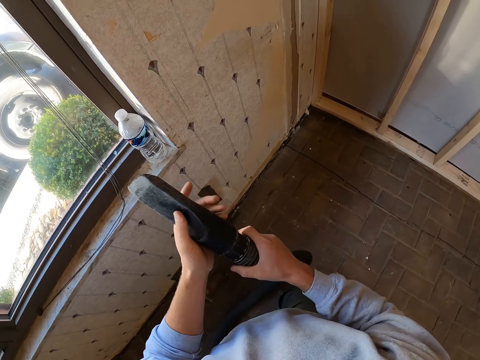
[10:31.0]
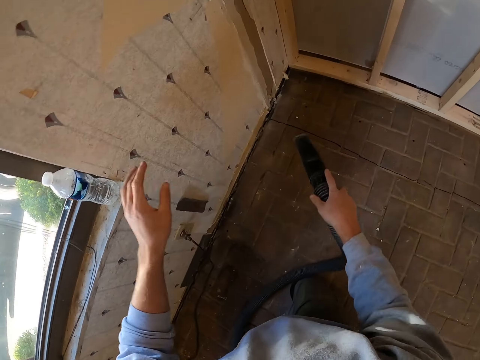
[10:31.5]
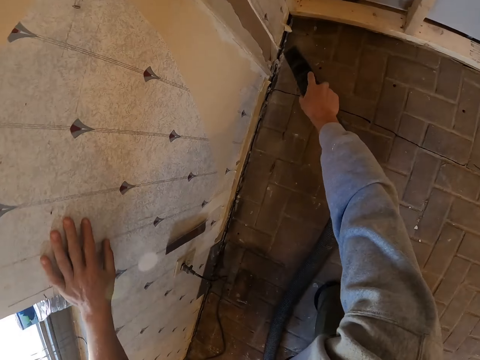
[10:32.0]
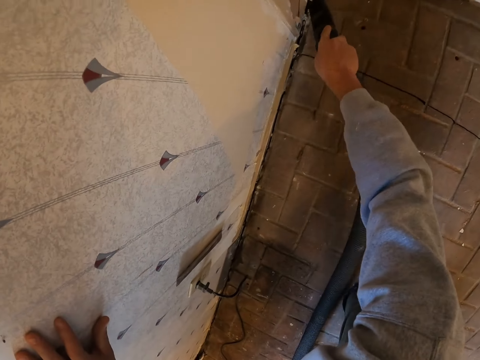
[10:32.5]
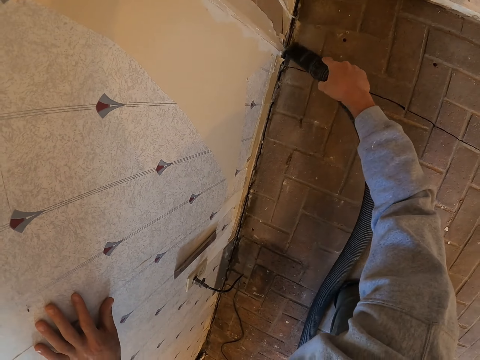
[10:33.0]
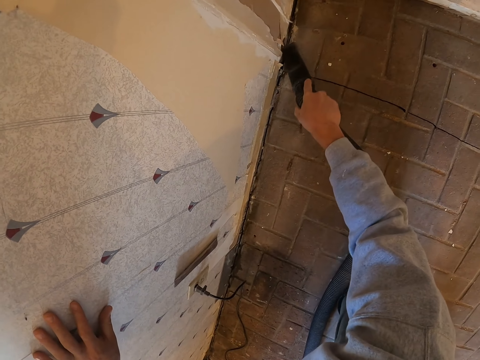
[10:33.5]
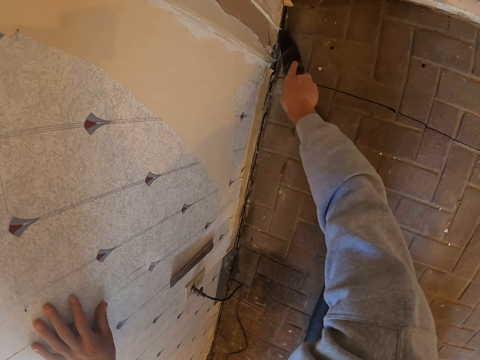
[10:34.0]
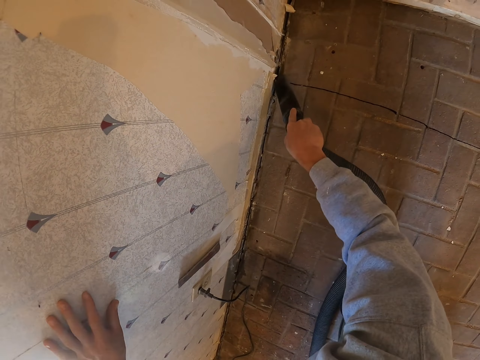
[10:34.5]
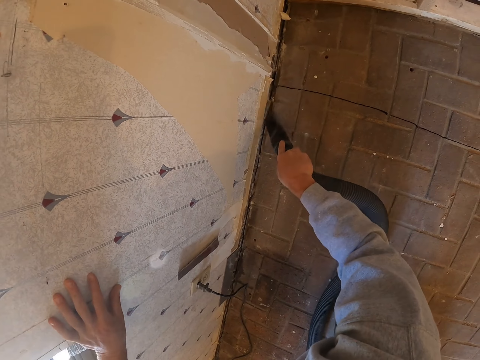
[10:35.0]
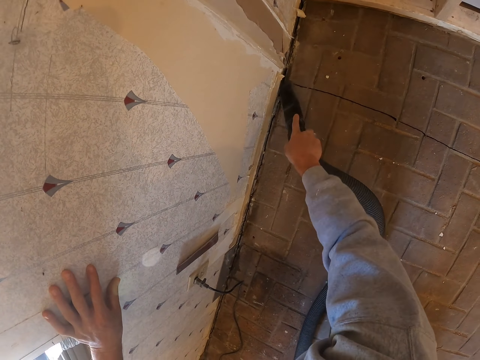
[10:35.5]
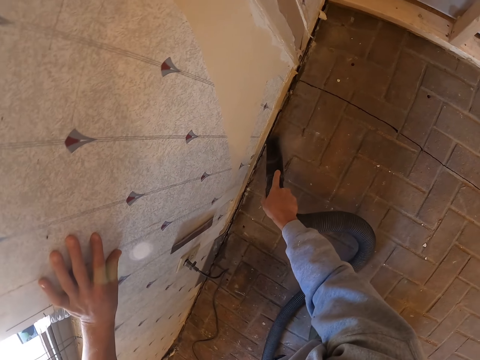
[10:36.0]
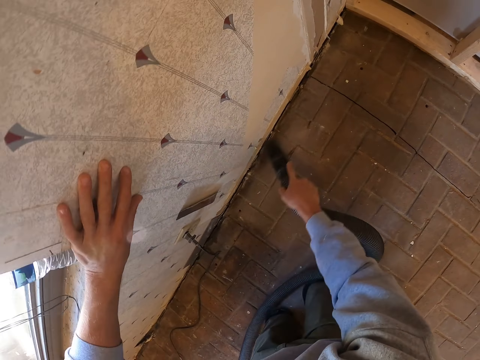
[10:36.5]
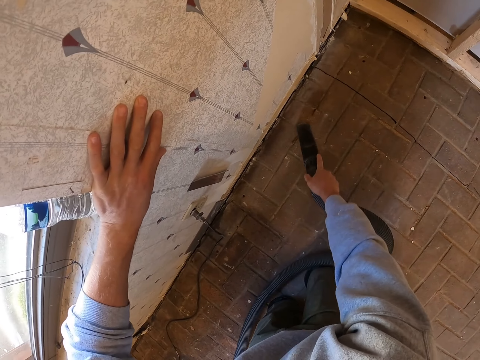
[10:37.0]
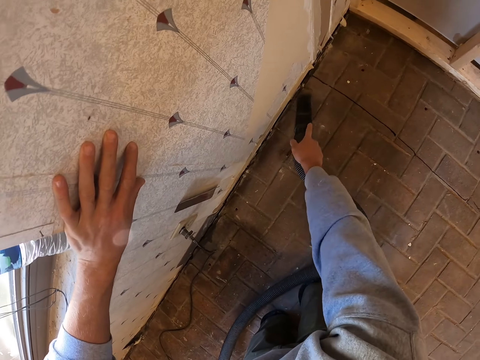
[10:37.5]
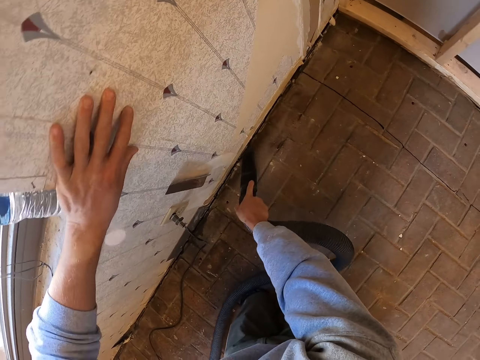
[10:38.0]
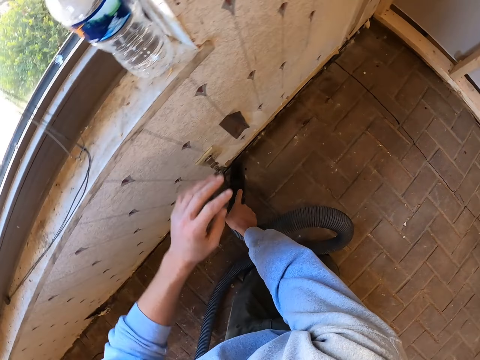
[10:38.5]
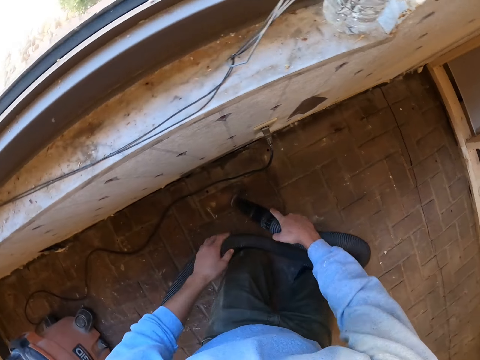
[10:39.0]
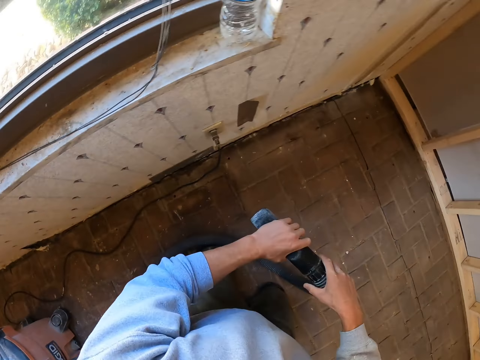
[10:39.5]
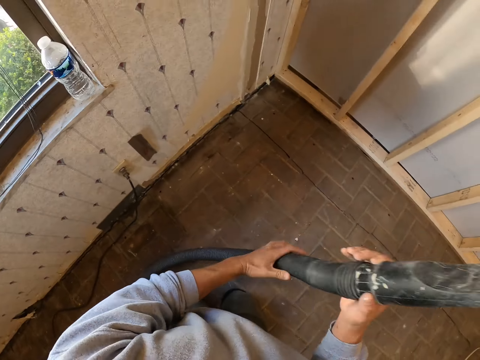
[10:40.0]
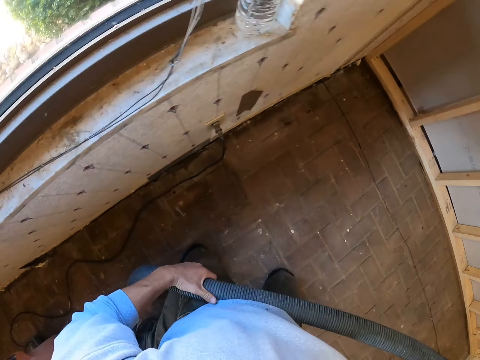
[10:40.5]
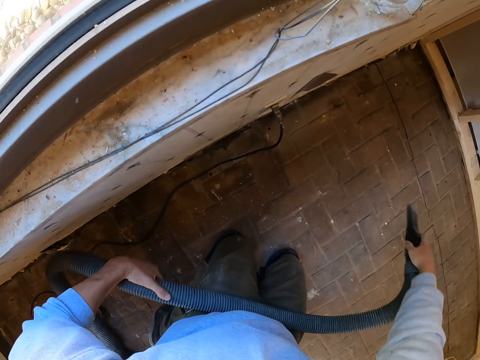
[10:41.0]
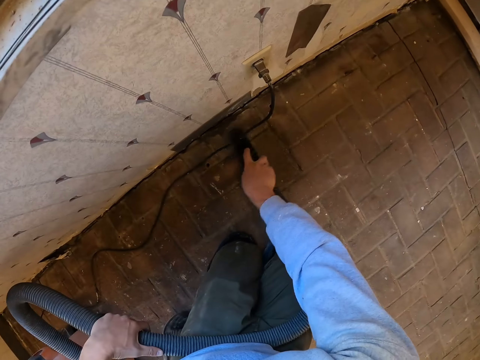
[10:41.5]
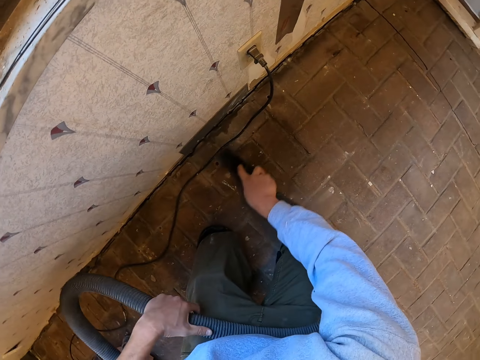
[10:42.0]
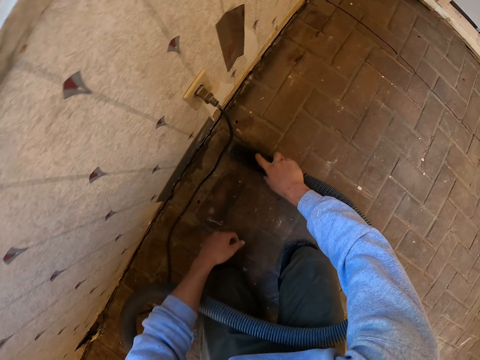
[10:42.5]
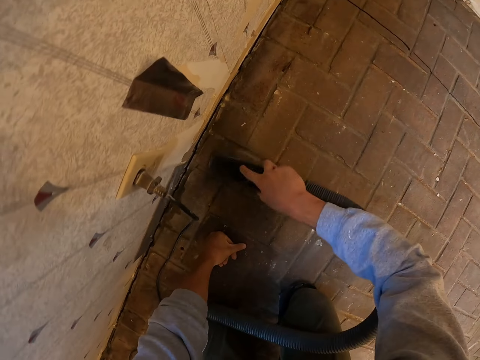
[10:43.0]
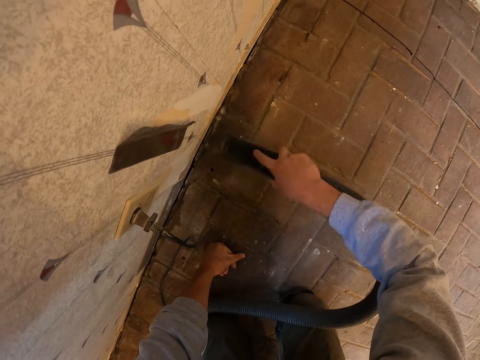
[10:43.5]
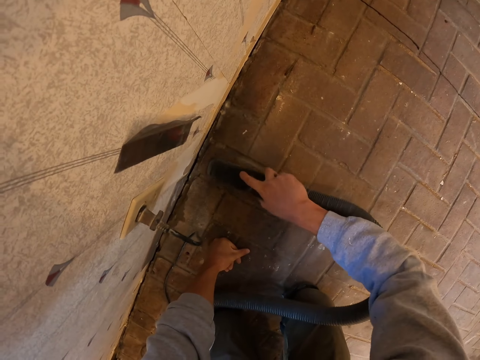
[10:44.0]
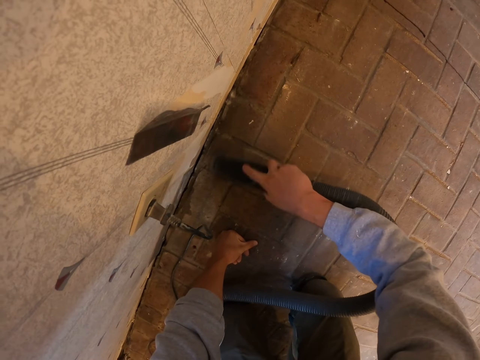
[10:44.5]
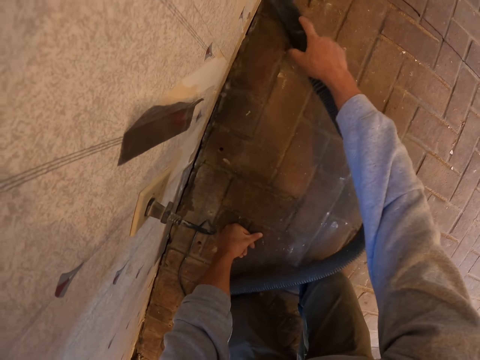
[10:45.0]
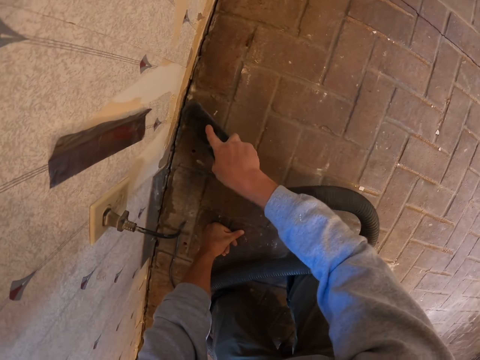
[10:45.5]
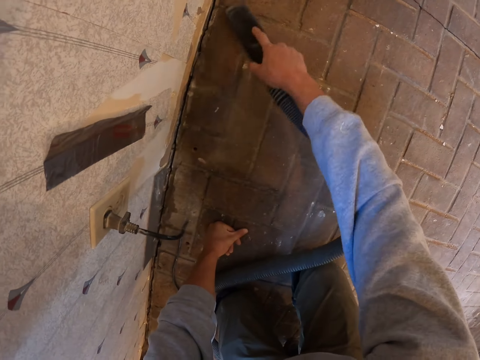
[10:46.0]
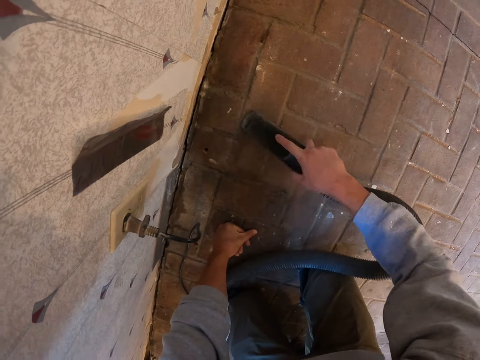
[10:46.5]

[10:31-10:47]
The camera wearer hits the vacuum cleaner with the hand. They put the hand on the wall. They clean the floor. They hold the vacuum cleaner pipe. They clean the floor. They put the hand on the floor.

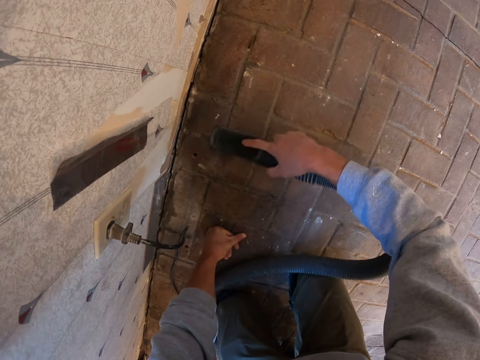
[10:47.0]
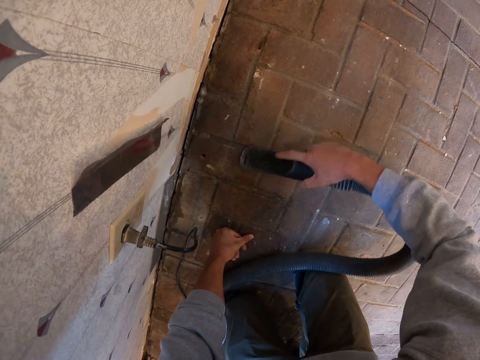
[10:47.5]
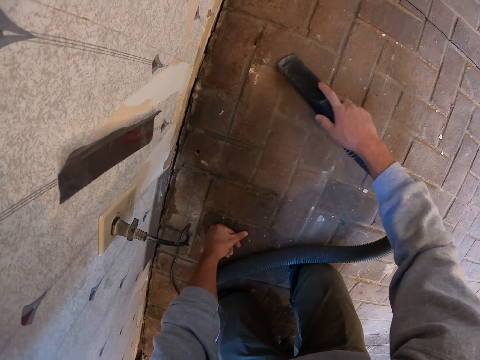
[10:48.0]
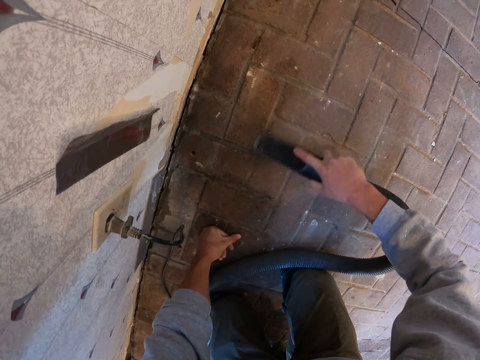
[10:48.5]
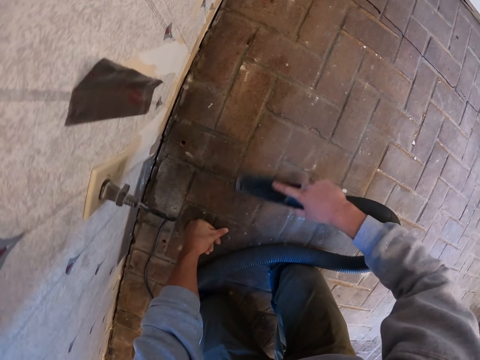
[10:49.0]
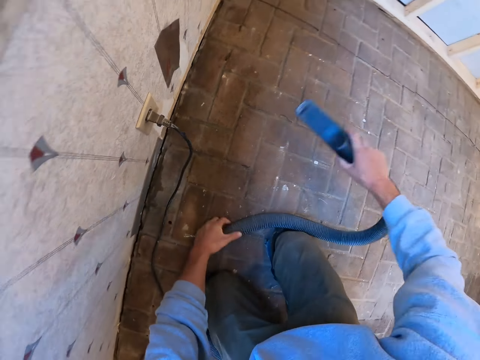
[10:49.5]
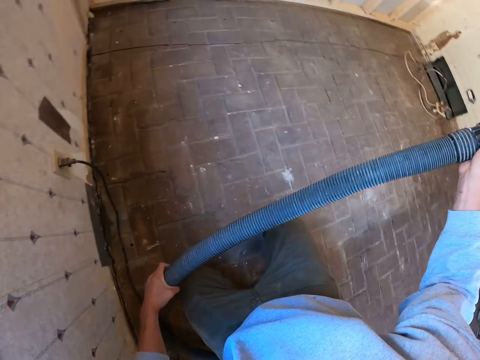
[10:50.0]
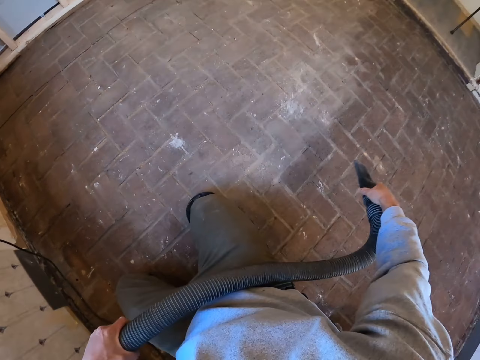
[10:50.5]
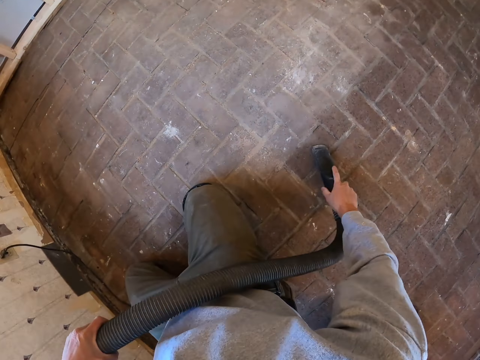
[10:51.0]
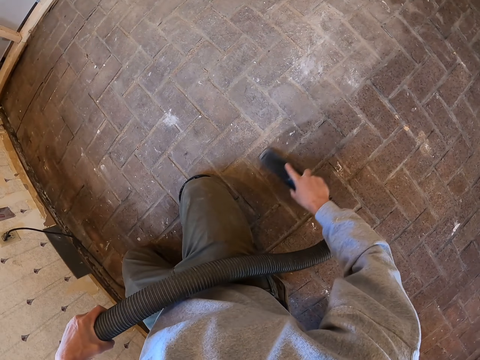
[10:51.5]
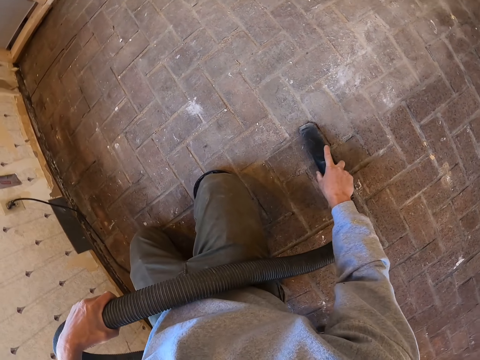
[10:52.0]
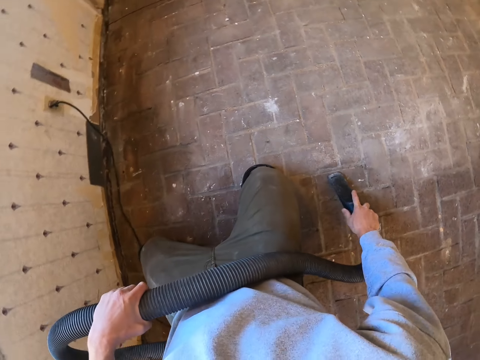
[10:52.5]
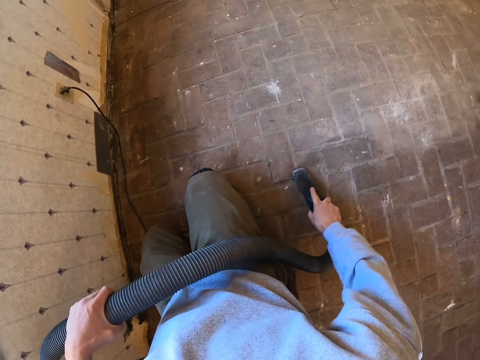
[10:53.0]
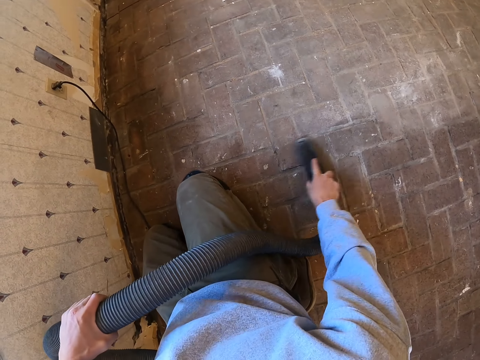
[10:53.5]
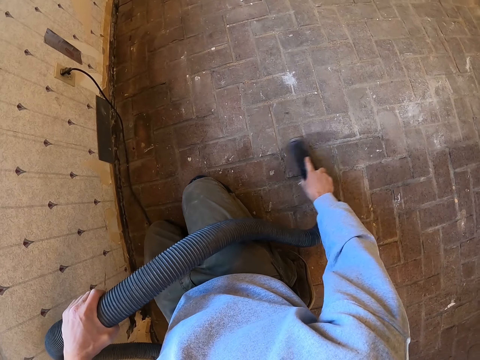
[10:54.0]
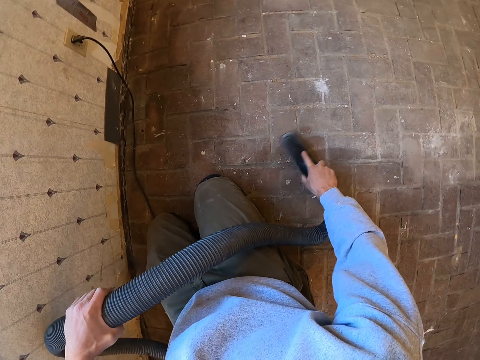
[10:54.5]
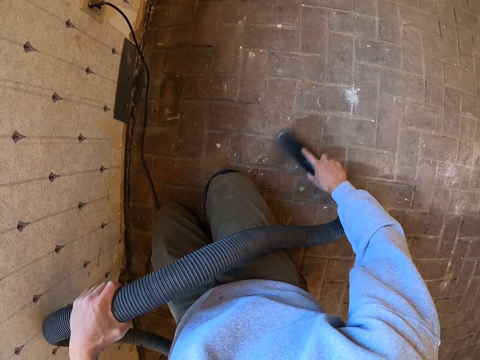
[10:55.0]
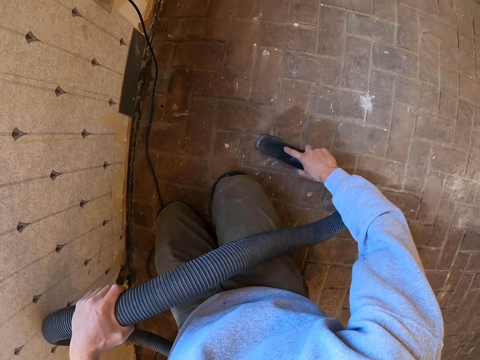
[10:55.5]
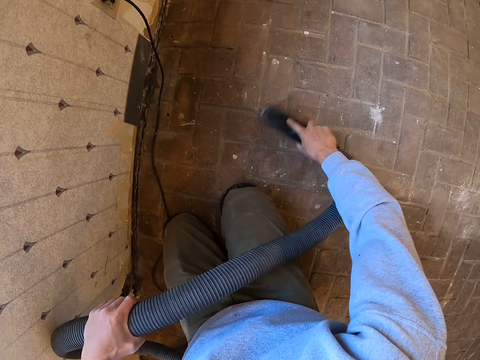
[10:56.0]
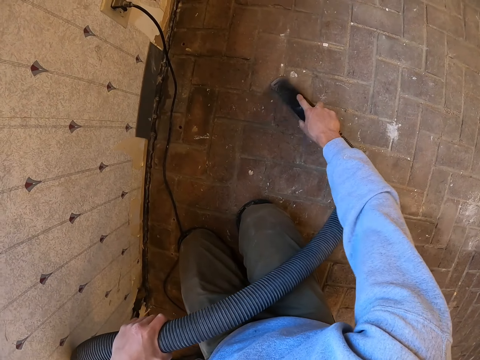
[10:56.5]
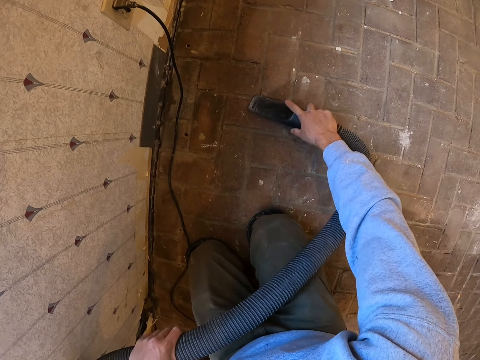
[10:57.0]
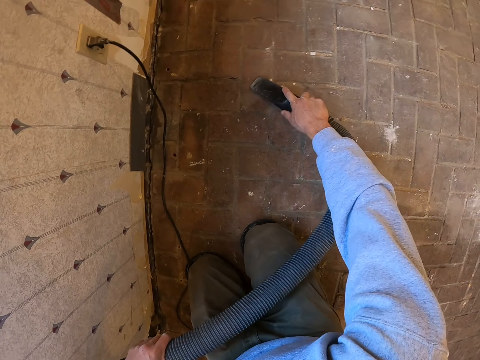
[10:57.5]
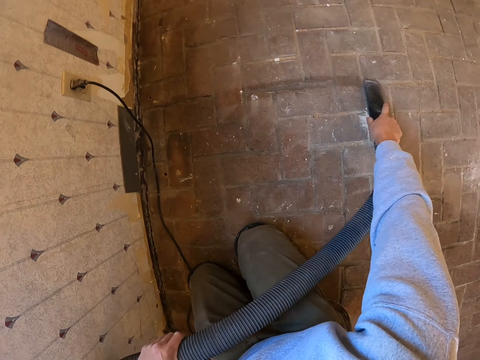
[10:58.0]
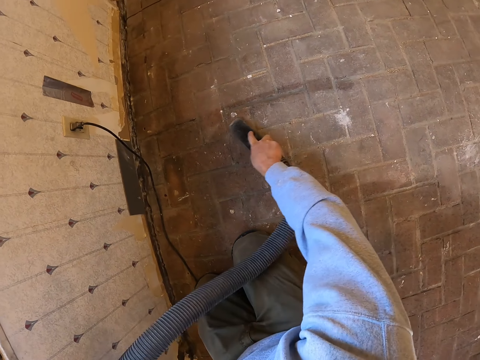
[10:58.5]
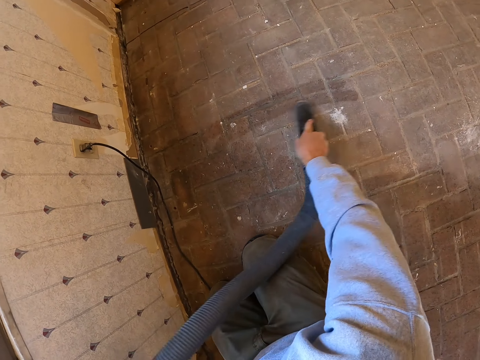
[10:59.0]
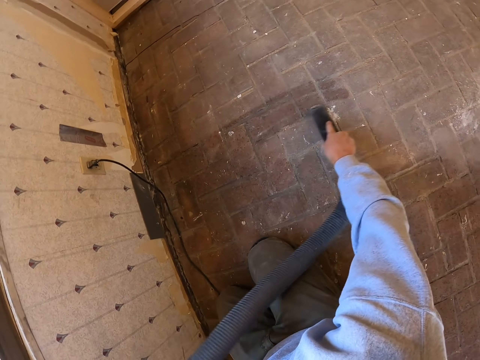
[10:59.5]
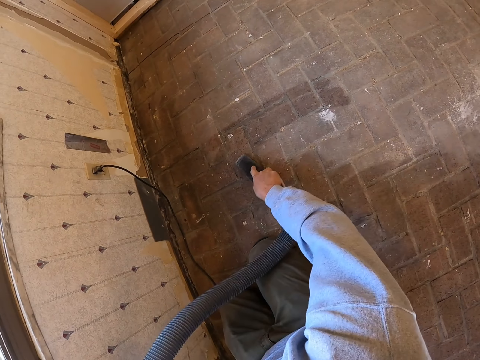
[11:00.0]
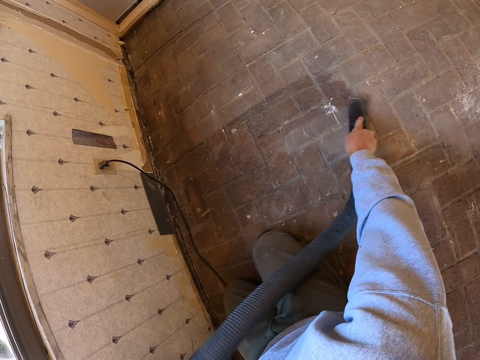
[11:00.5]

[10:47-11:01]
The camera wearer holds the vacuum cleaner pipe. They clean the floor.
